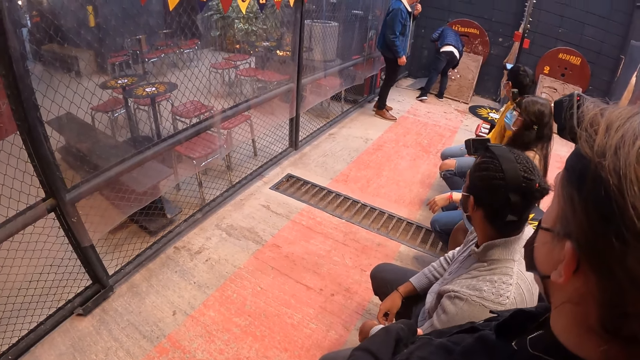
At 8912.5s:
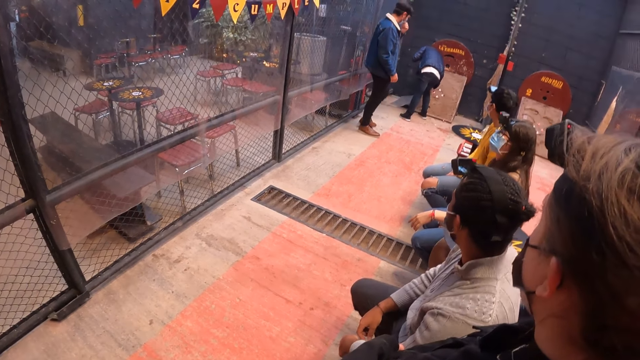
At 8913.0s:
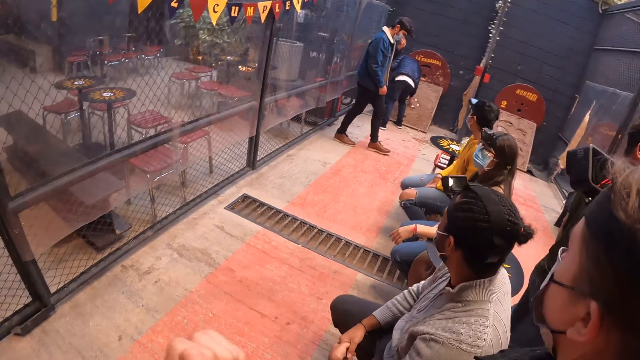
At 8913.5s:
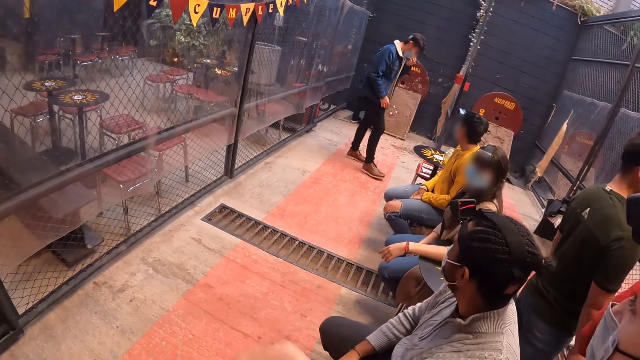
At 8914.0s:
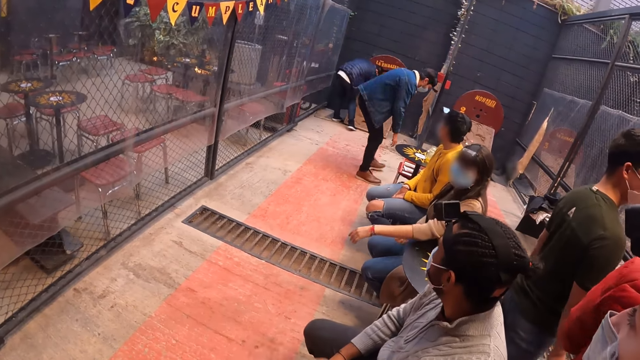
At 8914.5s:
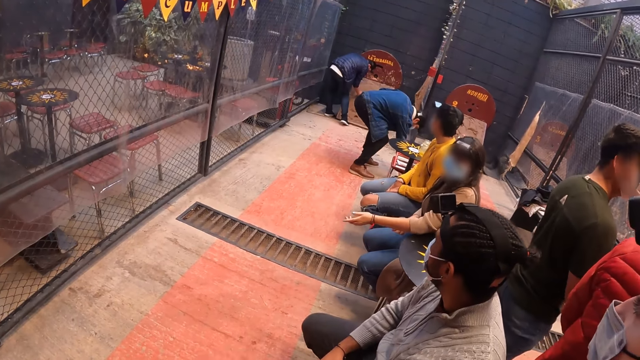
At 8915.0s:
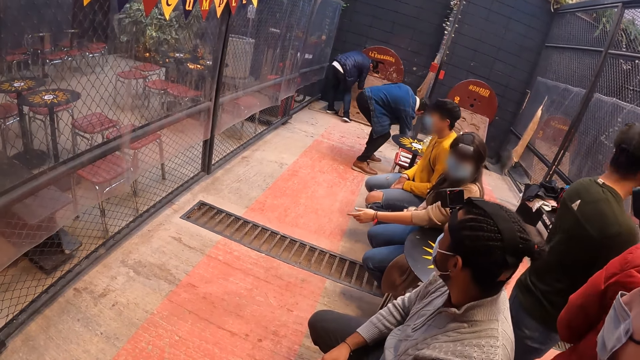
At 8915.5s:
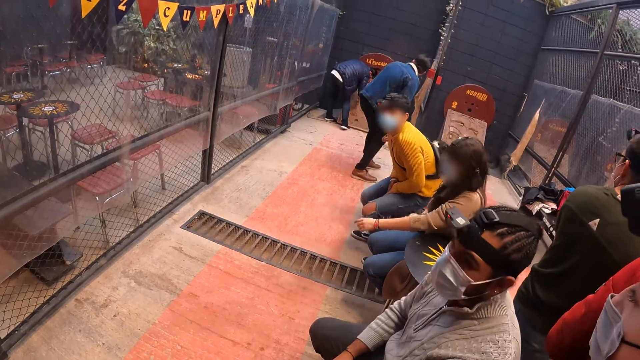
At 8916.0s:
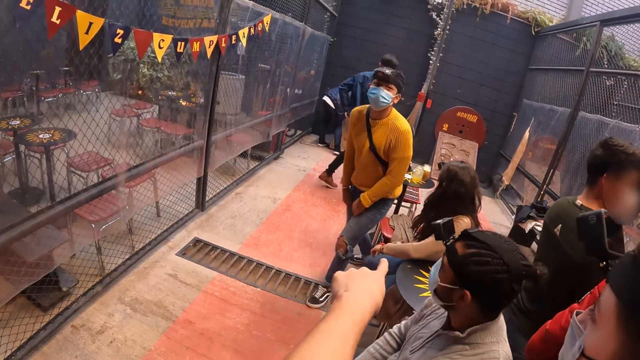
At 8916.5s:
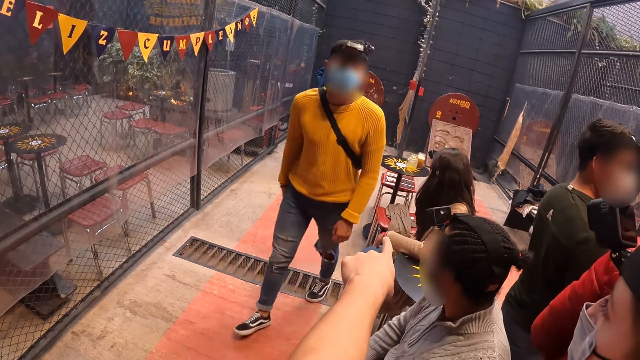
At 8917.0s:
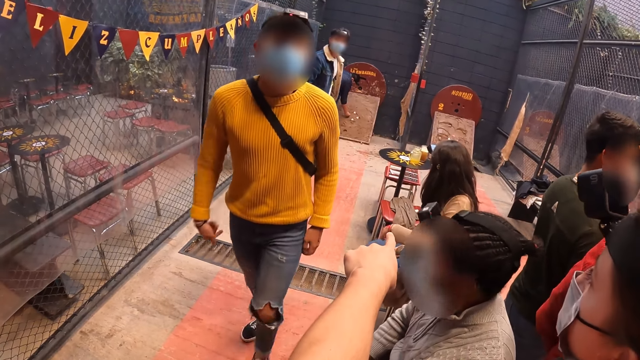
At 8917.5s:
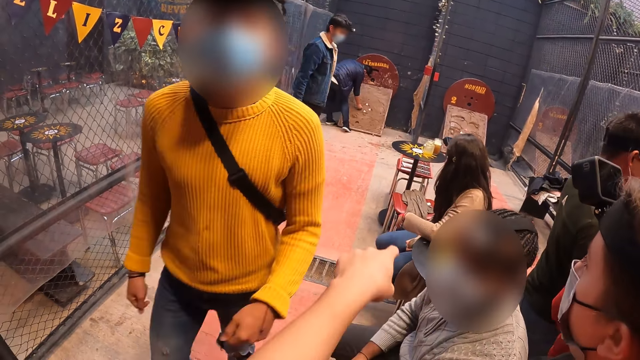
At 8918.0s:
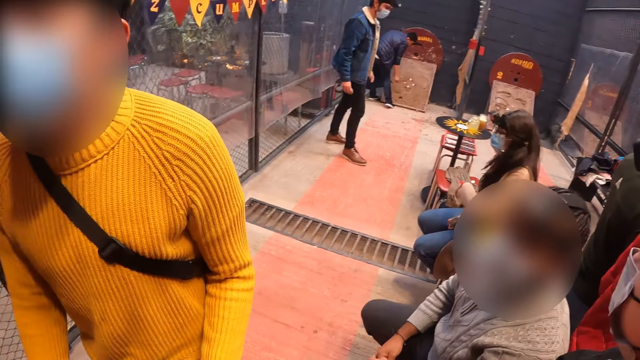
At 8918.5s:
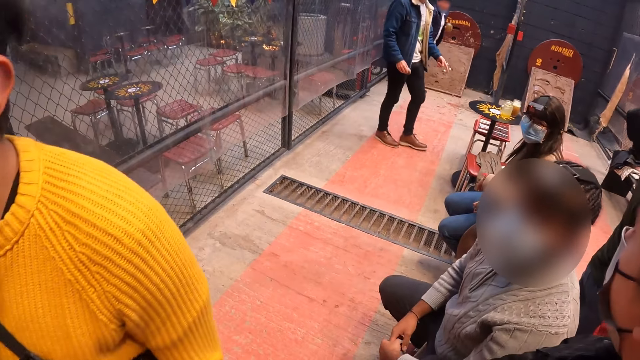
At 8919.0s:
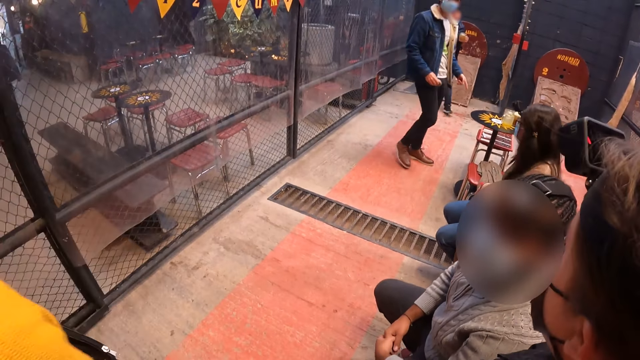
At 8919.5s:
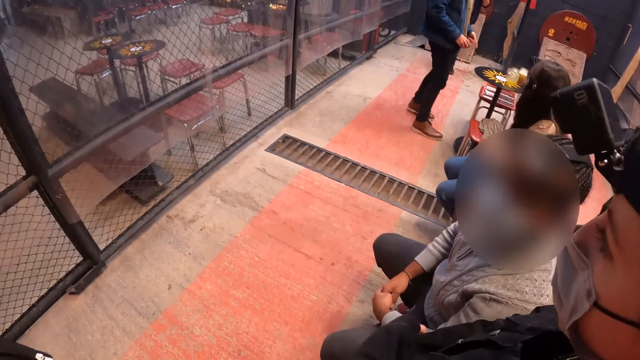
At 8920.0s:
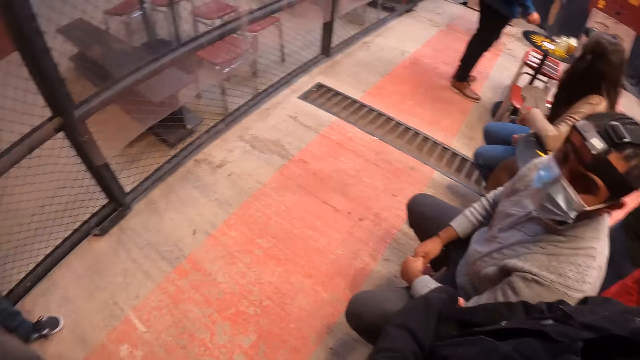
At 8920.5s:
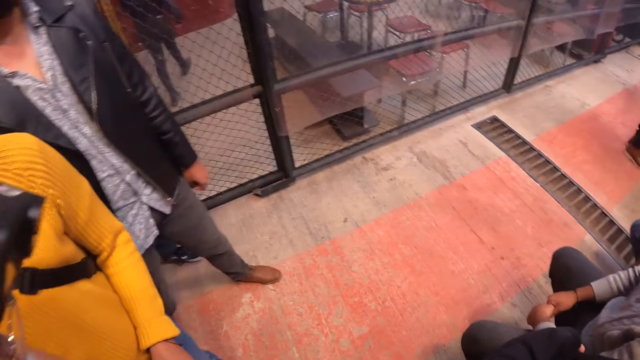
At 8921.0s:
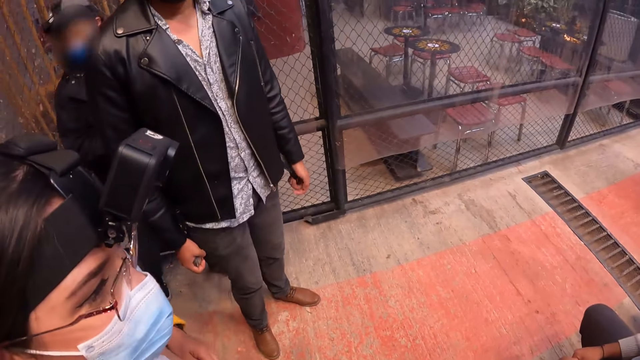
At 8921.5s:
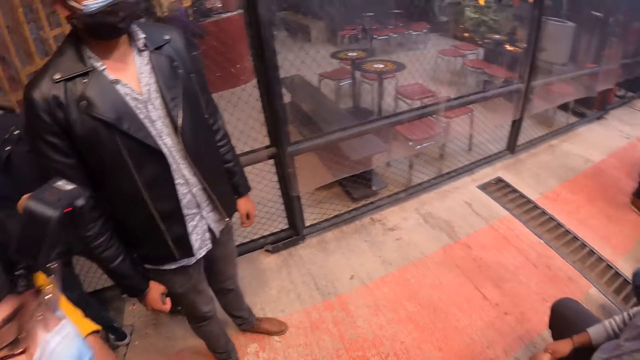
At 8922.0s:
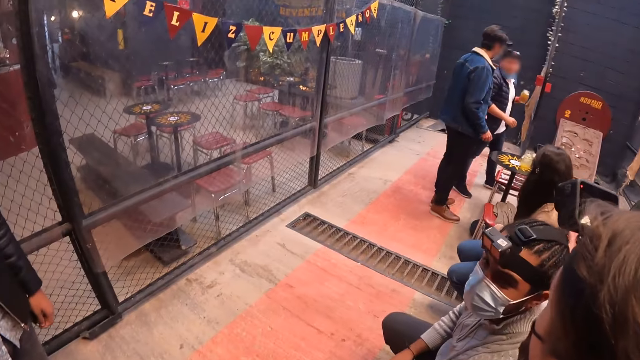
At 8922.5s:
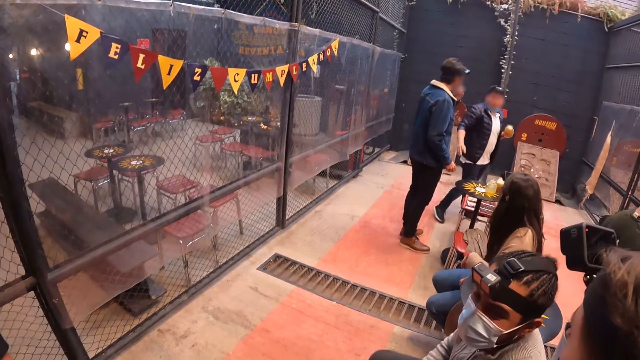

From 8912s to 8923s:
The camera wearer points at the target board with his left hand. A man walks towards the camera wearer. Another man points at a table with his left hand. The camera wearer stares around.

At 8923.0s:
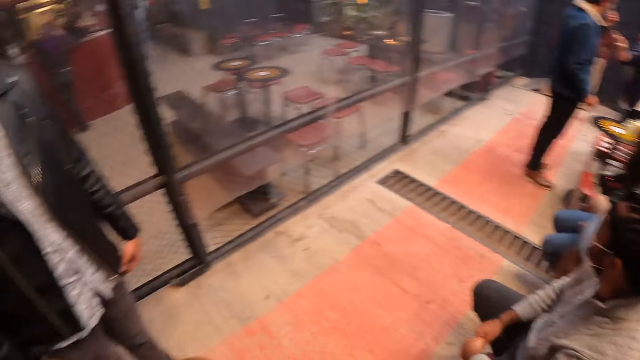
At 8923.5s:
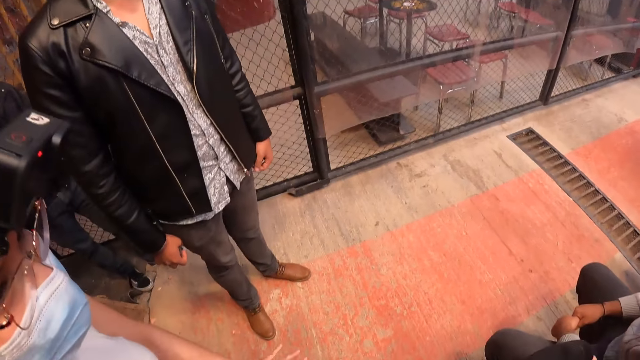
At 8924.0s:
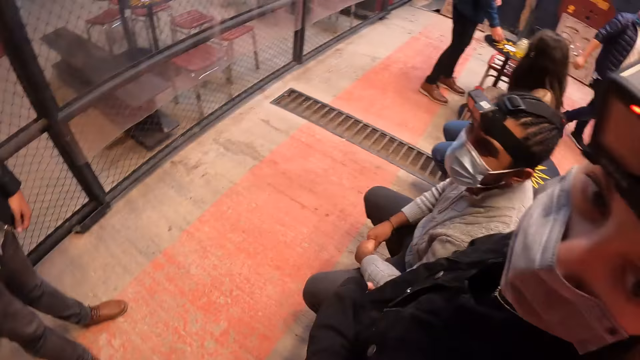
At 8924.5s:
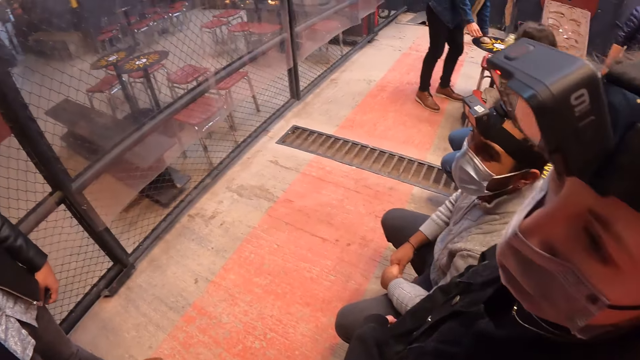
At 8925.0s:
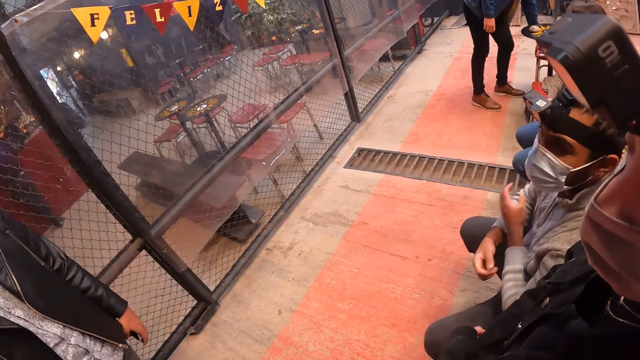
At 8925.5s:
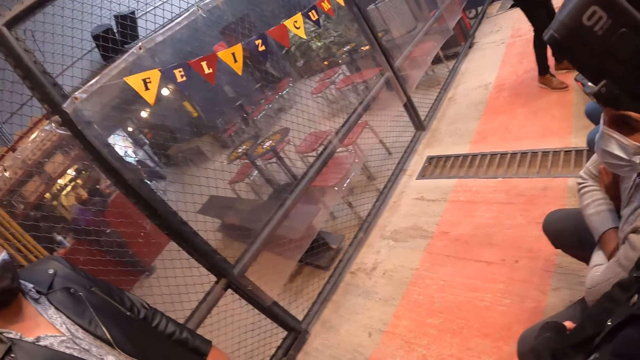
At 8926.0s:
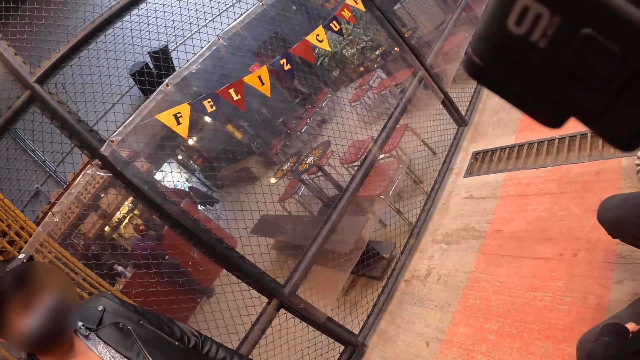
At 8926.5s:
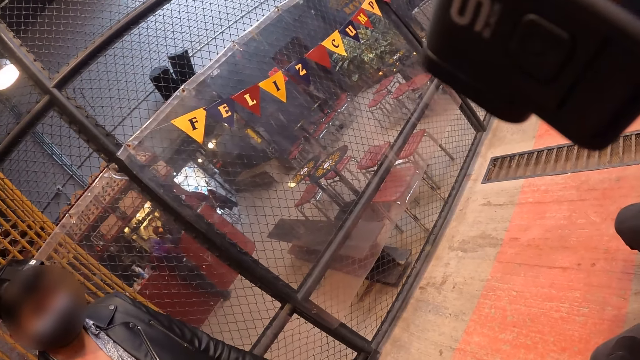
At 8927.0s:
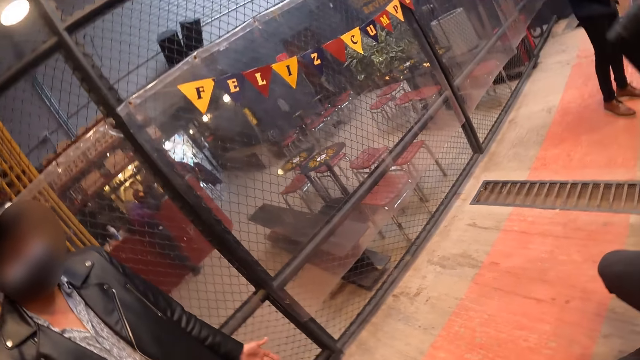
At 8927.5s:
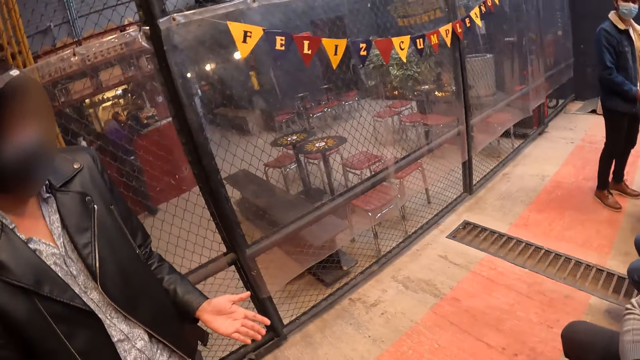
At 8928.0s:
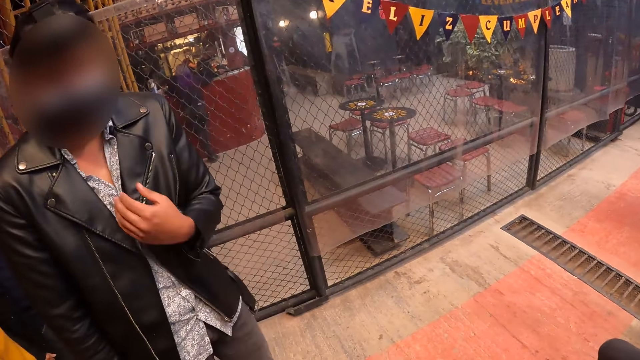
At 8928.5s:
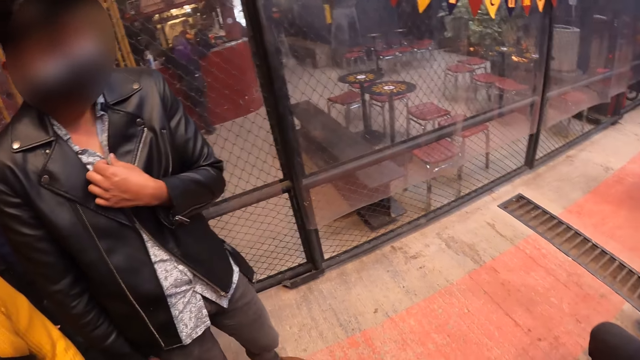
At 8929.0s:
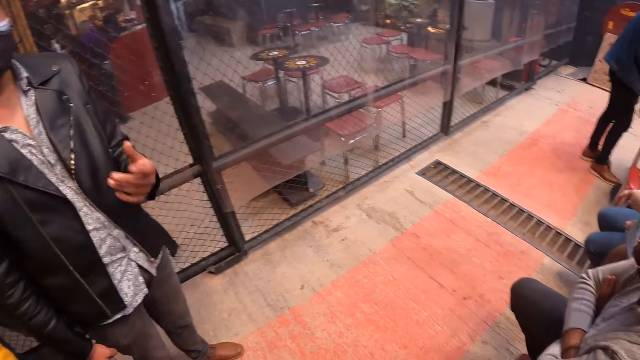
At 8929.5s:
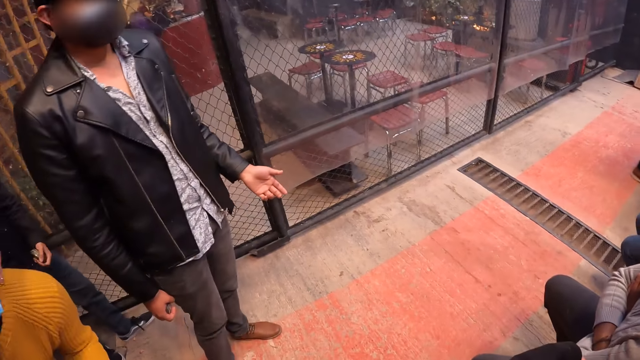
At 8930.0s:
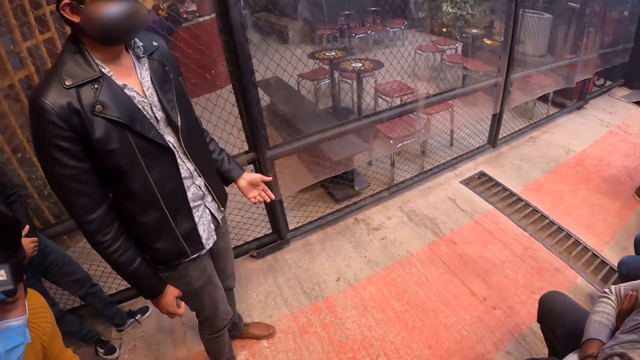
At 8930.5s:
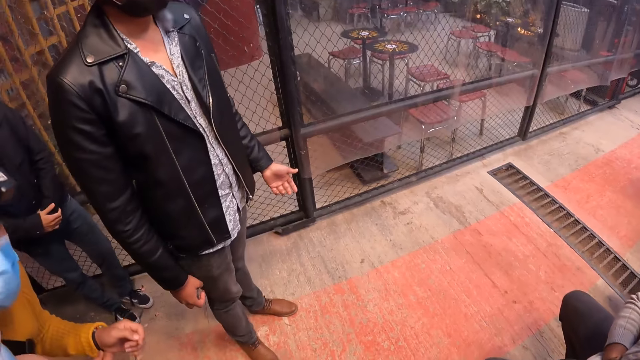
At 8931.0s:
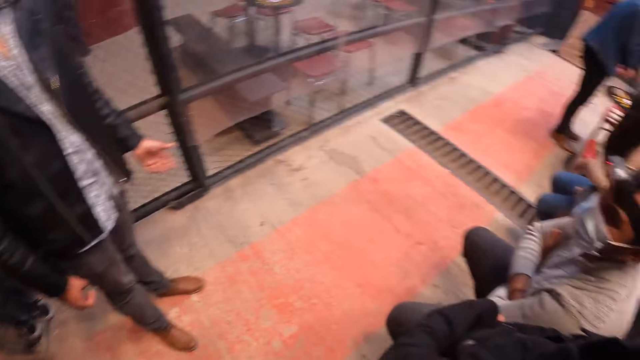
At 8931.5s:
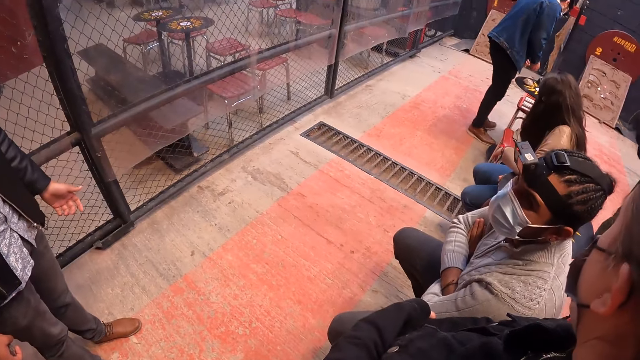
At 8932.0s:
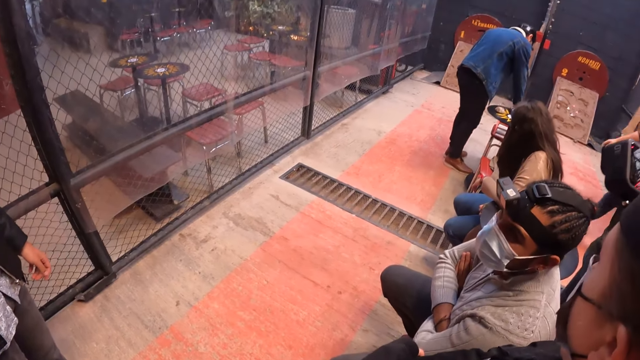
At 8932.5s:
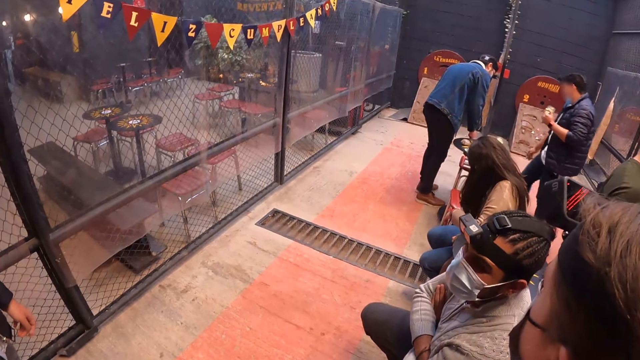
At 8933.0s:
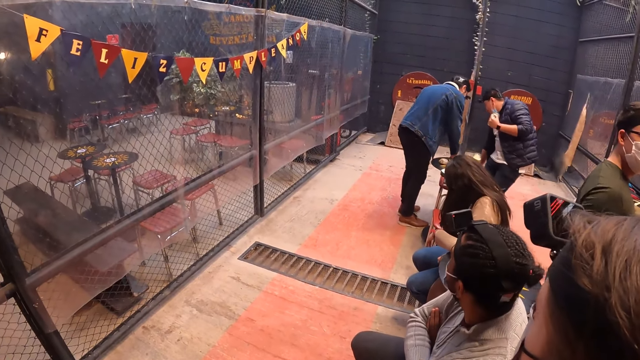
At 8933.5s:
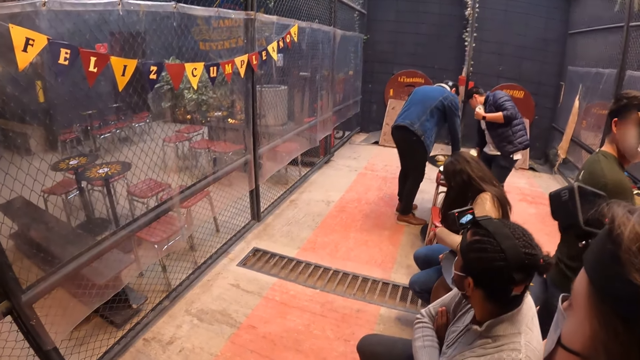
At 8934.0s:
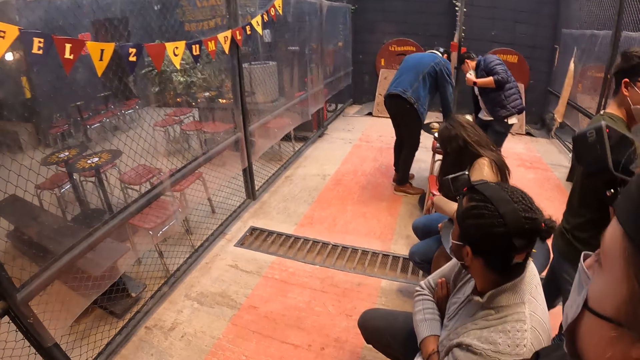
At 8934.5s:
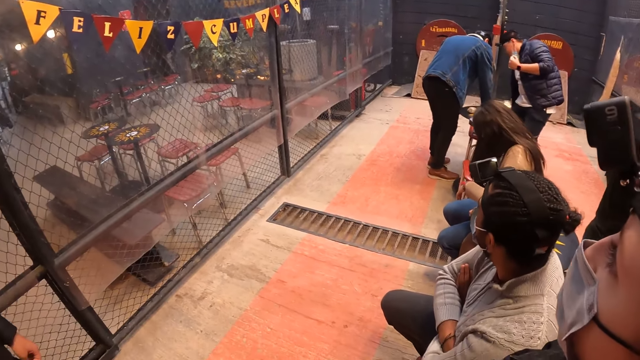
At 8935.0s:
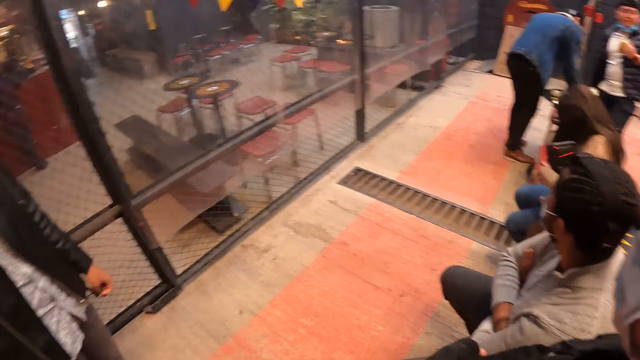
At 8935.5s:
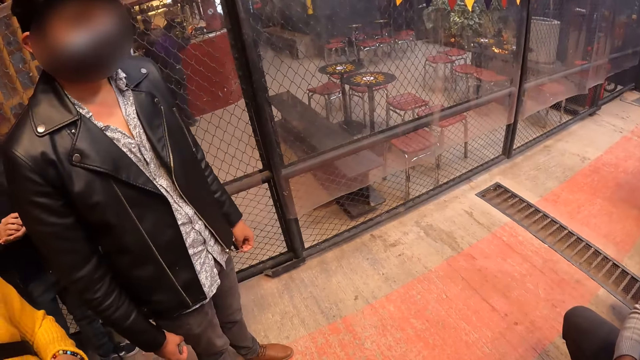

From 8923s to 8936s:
The camera wearer looks around the room. They look at a man. The man converses with the camera wearer. The camera wearer looks around the room.
